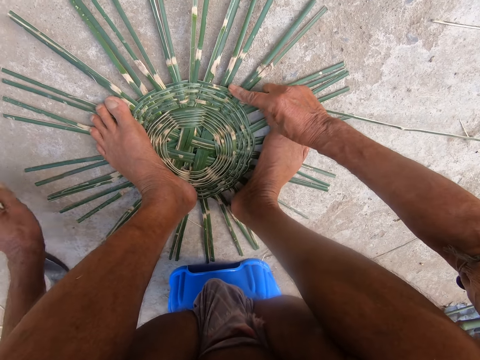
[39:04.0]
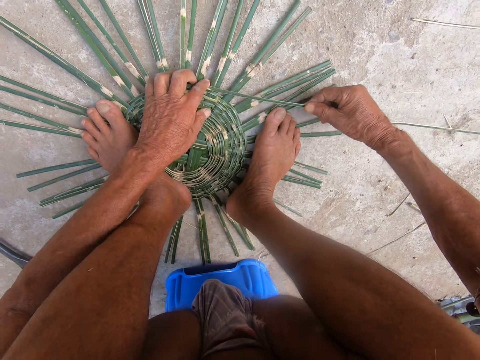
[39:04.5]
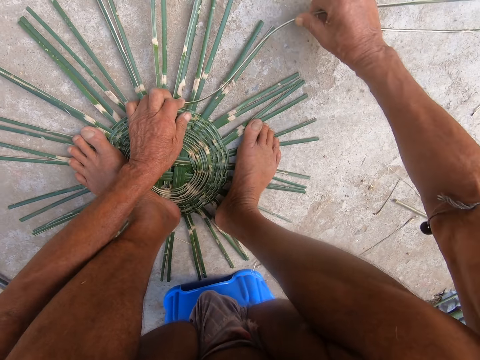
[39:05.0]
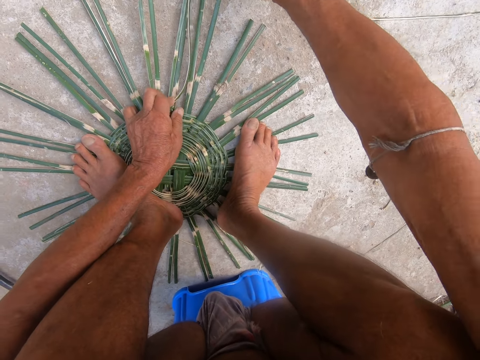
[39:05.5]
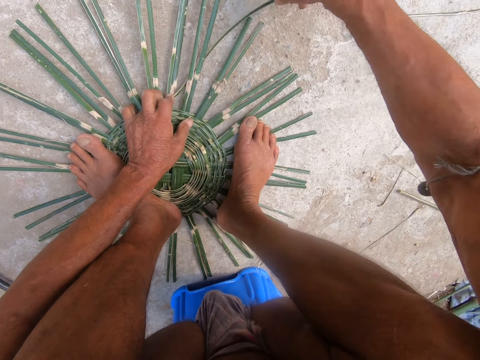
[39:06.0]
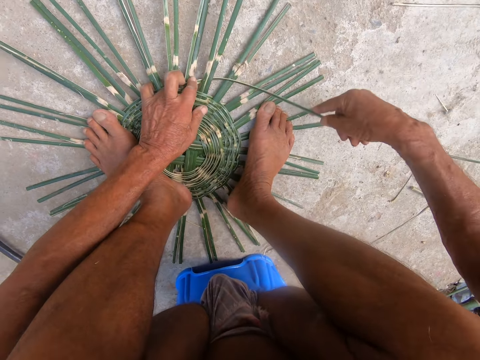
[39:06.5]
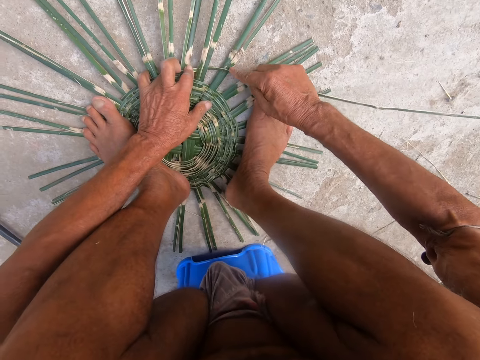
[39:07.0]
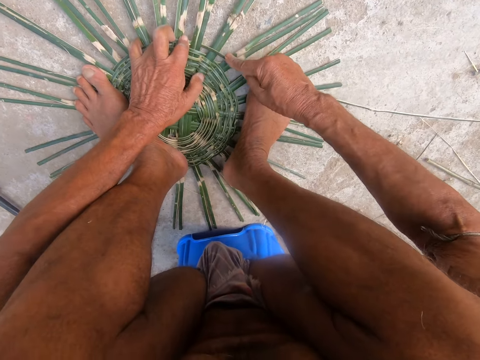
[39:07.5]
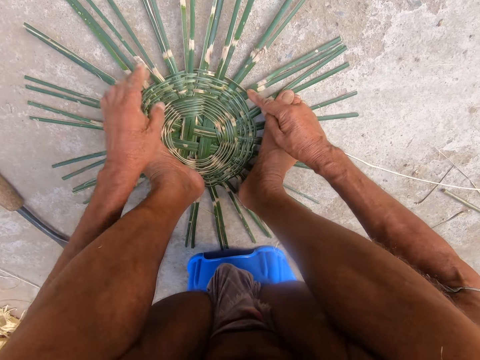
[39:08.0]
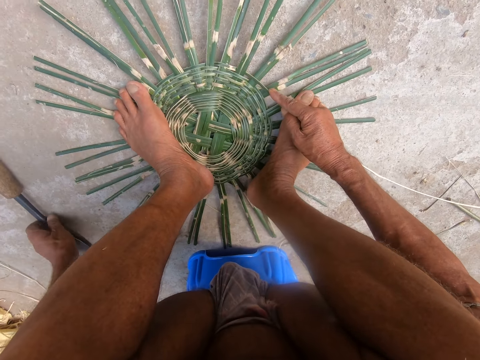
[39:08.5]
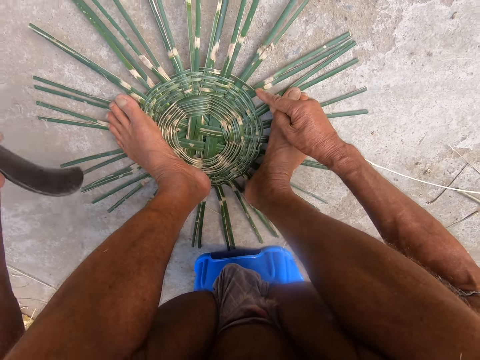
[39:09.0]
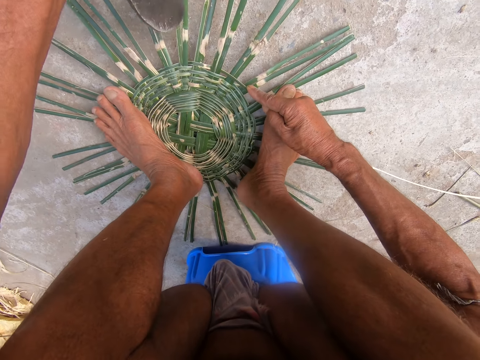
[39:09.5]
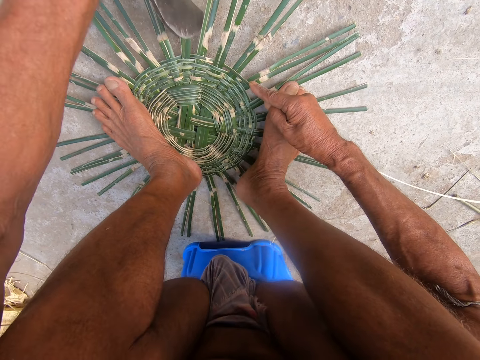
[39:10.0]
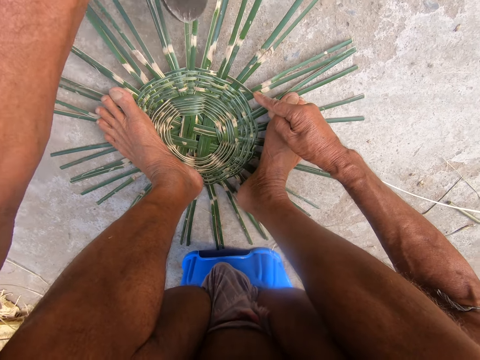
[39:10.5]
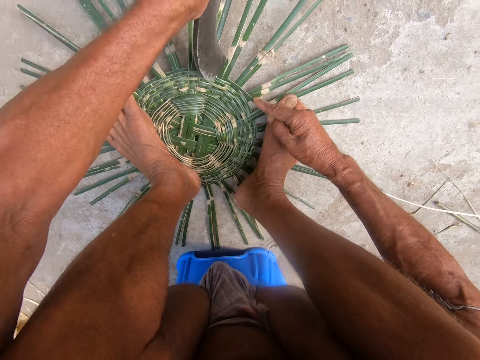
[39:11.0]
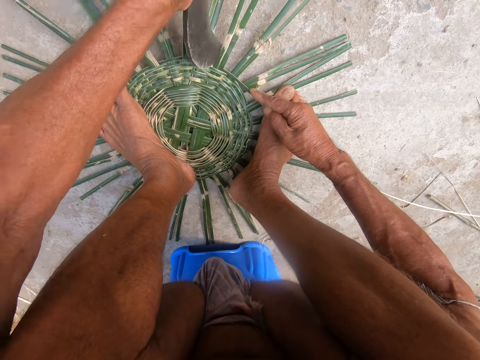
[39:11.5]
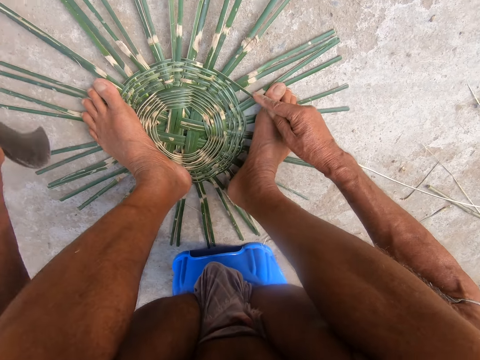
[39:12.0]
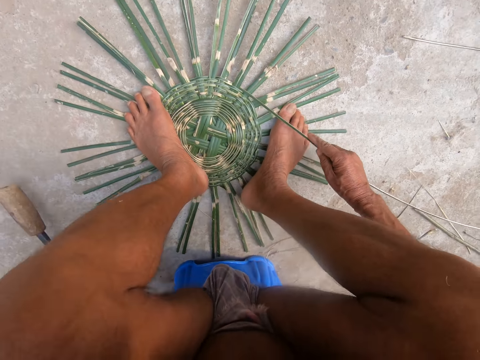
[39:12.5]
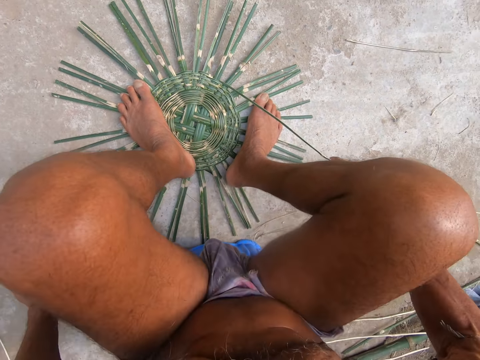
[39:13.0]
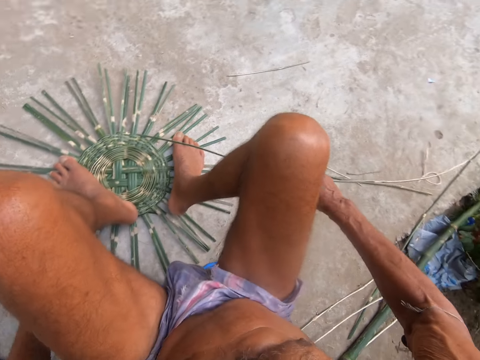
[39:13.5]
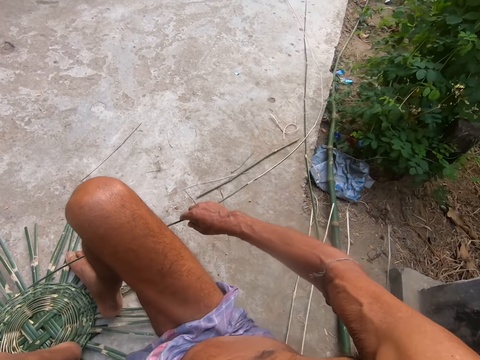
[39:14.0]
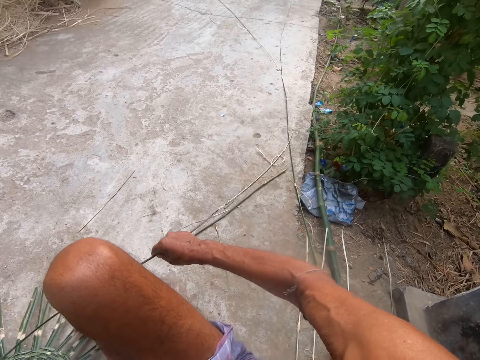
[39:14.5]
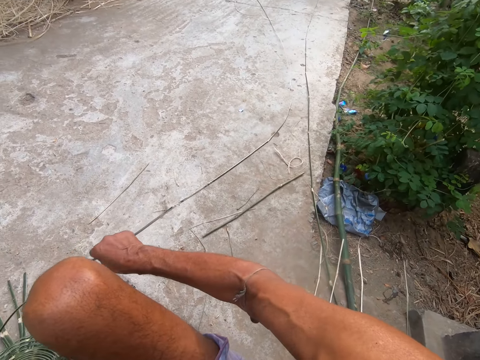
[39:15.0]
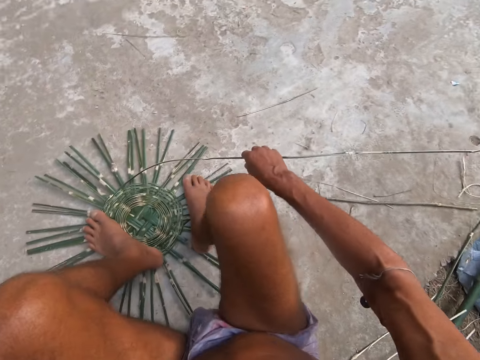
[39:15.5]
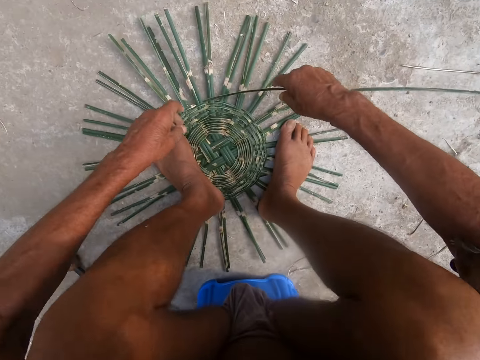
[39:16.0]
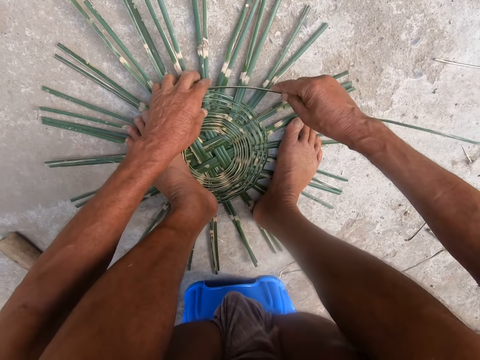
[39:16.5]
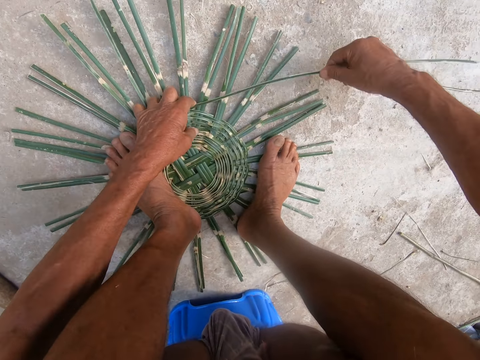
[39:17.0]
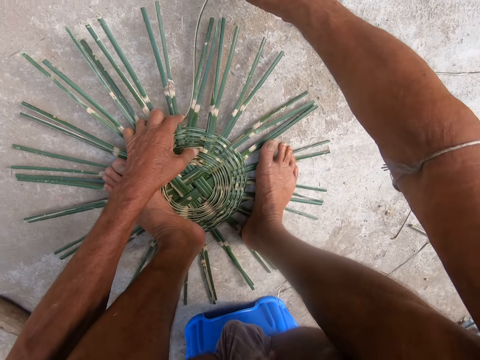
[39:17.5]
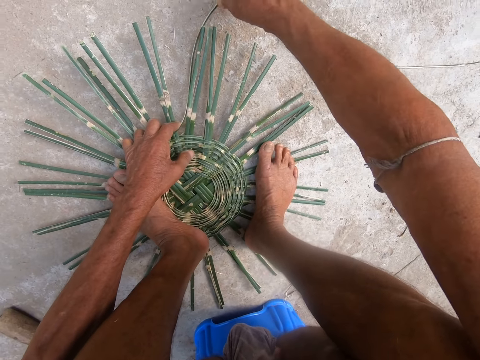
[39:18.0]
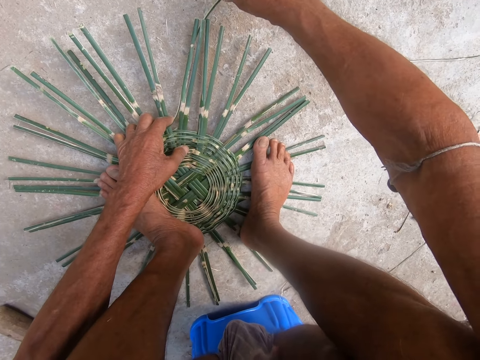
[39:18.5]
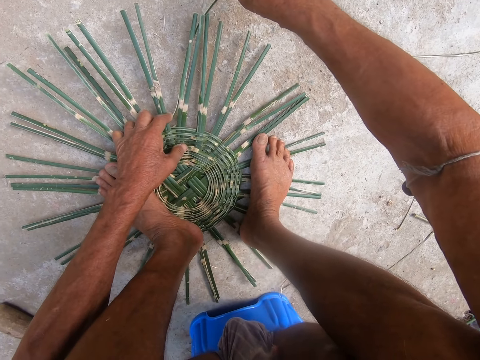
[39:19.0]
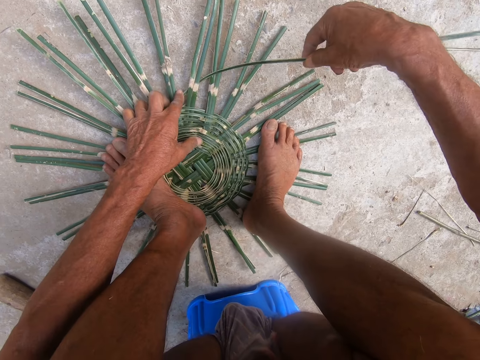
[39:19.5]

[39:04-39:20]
The camera wearer weaves the basket with the bamboo strips on the ground with both hands. He makes a palm thatch pattern. He picks up the sickle knife from the ground with his left hand. He hits the bamboo strips on the ground with the sickle knife in his left hand. He drops the sickle knife on the ground with his left hand. He adjusts the bamboo strips on the ground with his left hand. He rotates the palm thatch. He looks around the place. He weaves the basket with the bamboo strips on the ground with both hands. He makes a palm thatch pattern.

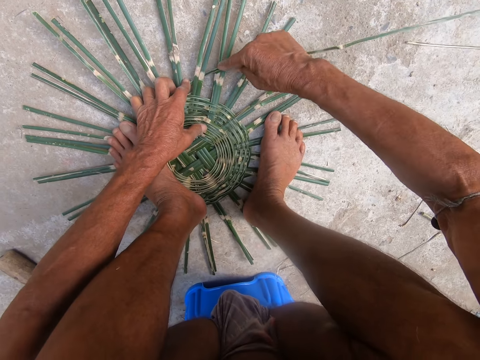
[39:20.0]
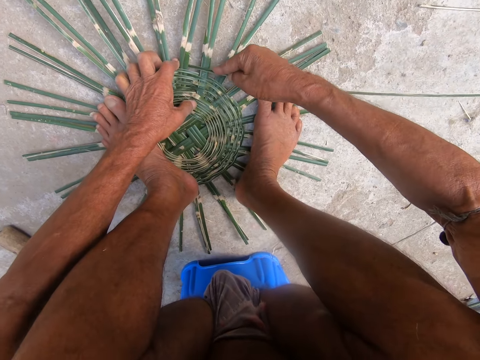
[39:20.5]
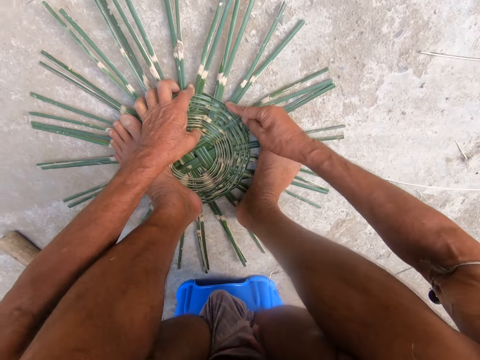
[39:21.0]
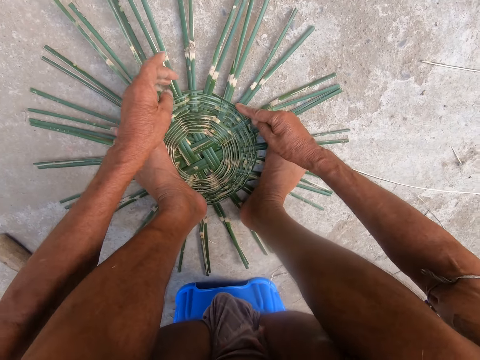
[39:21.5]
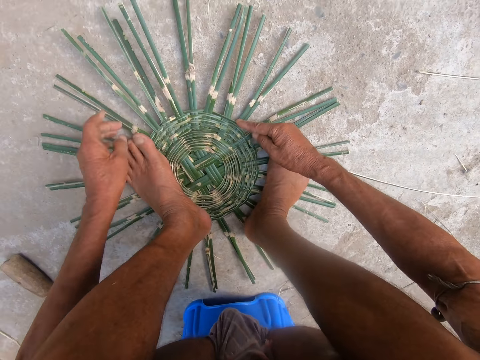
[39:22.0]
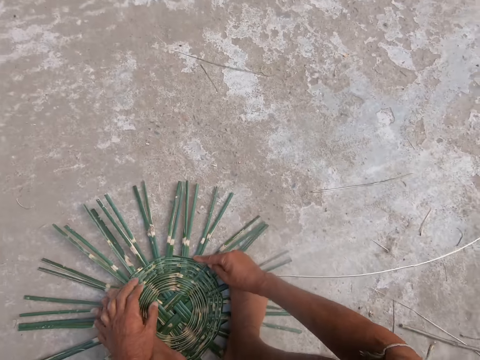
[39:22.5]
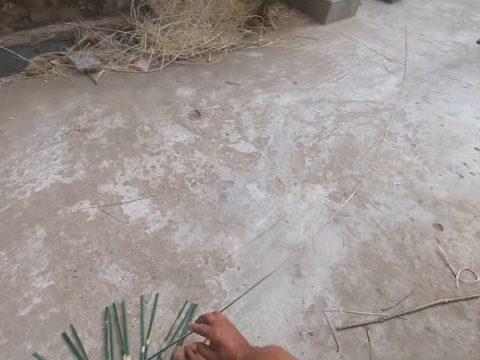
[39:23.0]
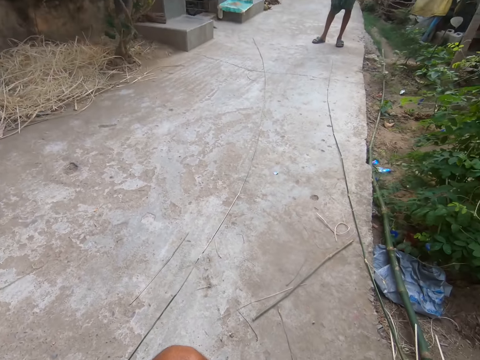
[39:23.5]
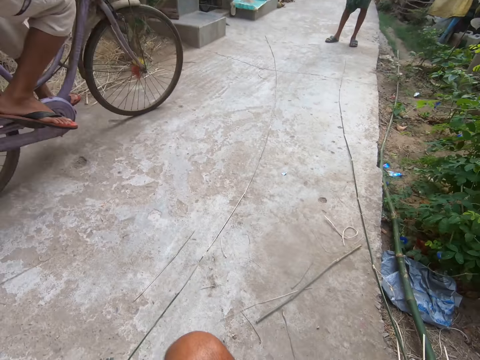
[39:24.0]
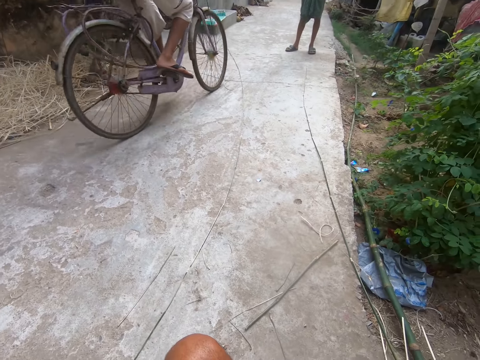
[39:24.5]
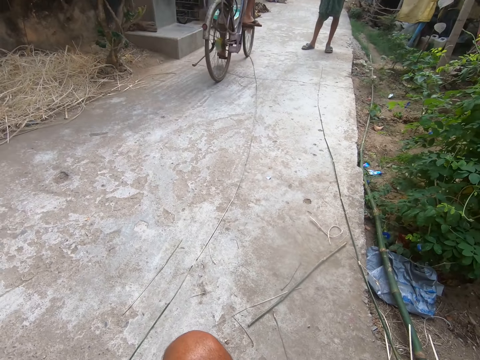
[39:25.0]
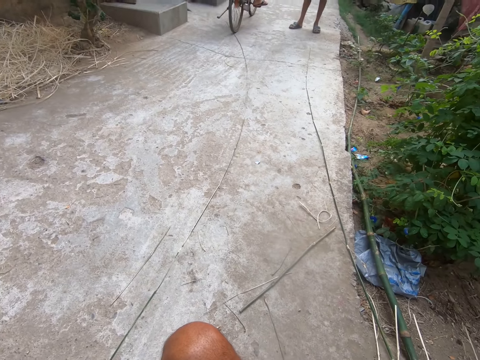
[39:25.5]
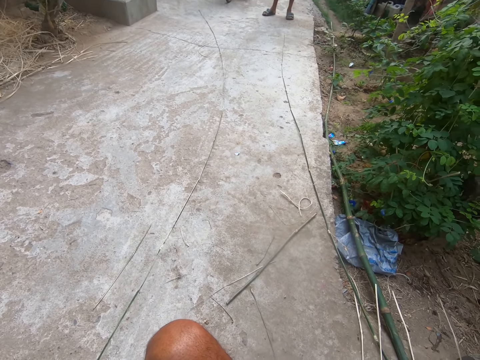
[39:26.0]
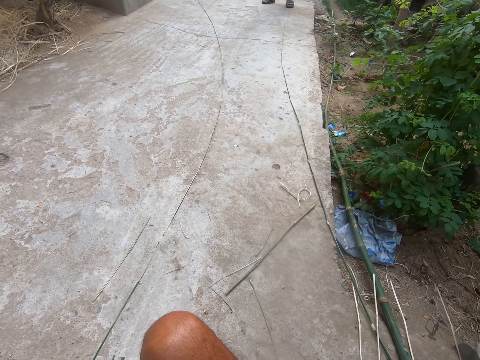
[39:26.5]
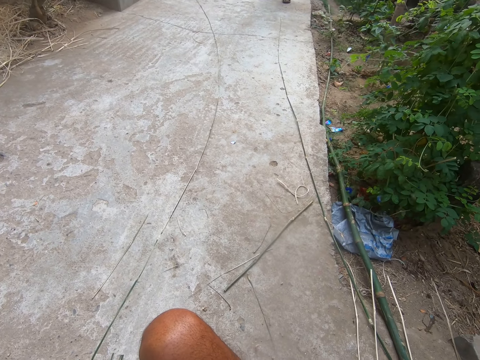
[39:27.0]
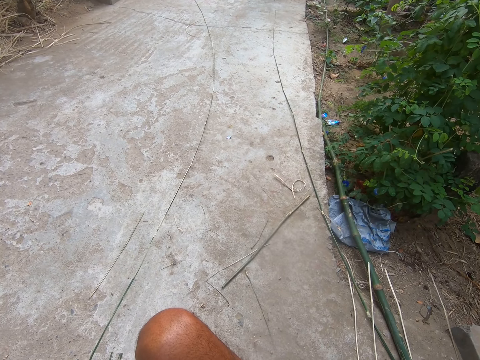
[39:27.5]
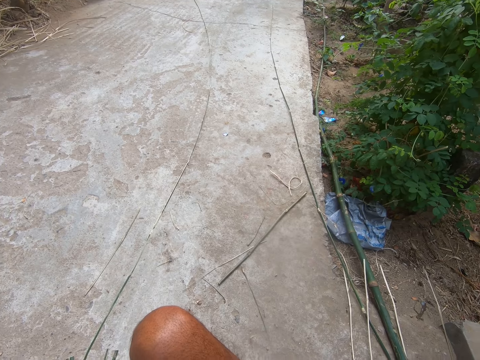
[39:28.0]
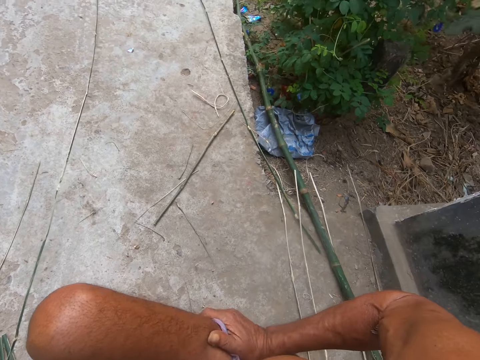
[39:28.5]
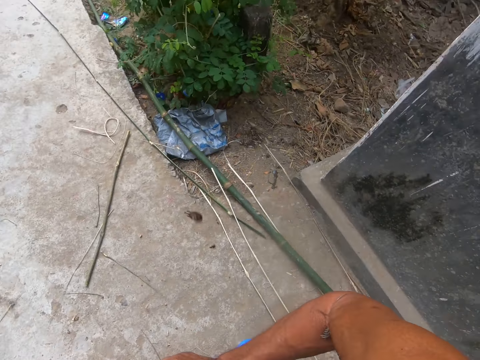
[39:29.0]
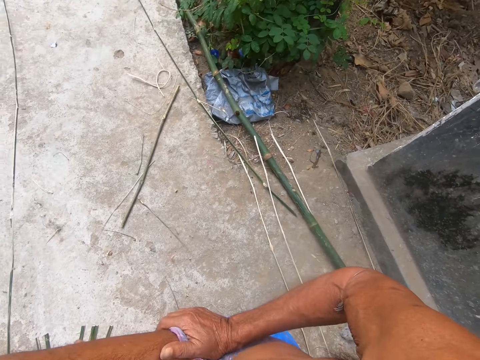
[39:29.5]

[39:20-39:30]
The camera wearer converses with the man. Another man rides a bicycle past the camera wearer. The camera wearer looks around the place.
